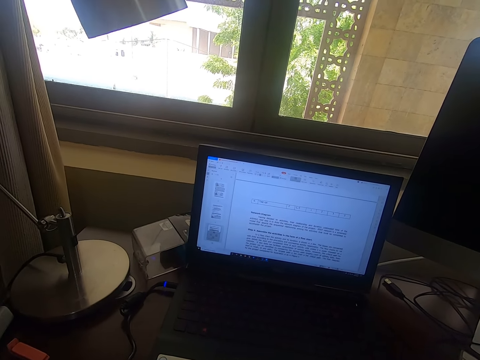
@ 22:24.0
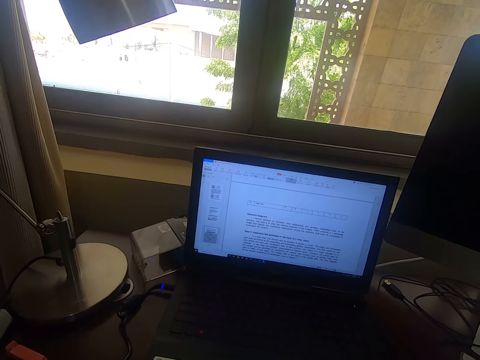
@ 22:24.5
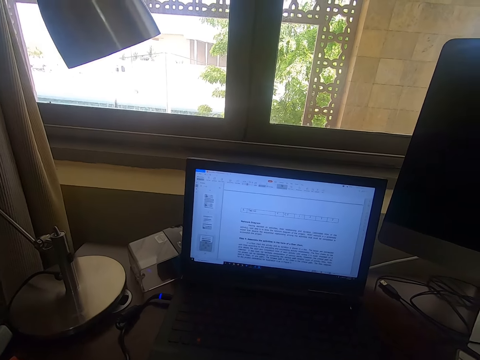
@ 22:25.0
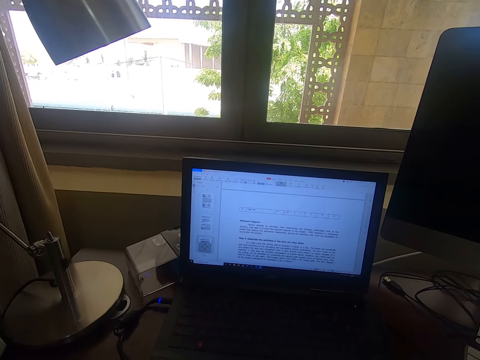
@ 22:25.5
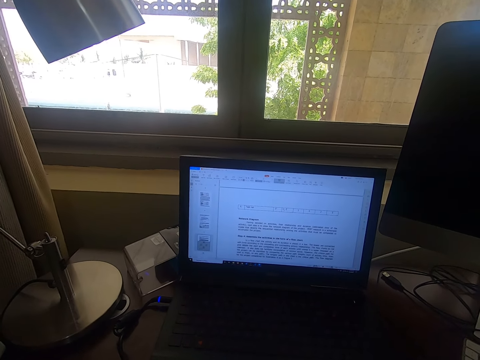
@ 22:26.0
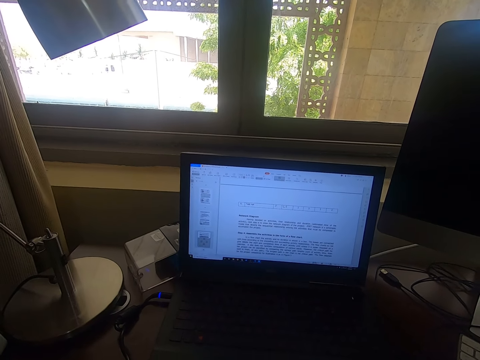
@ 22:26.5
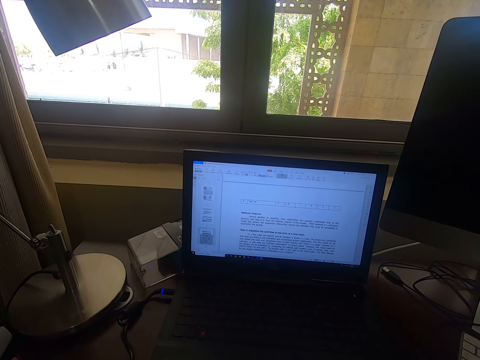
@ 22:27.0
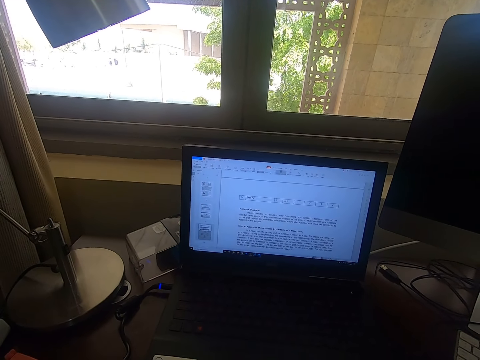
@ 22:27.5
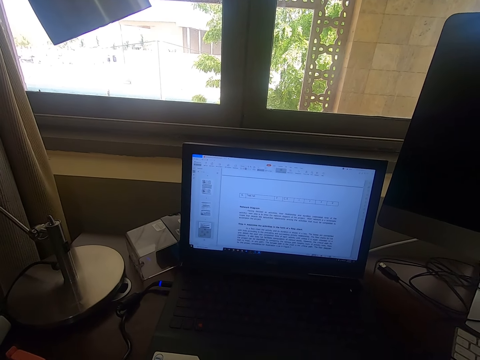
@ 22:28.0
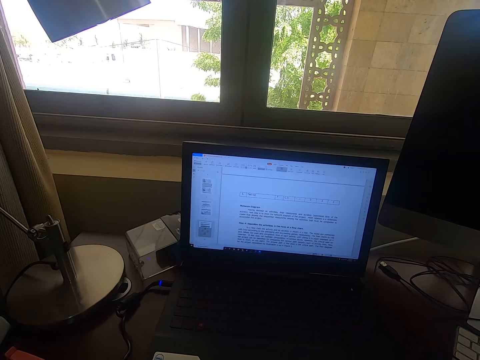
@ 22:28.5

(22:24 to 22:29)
The camera wearer looks around.

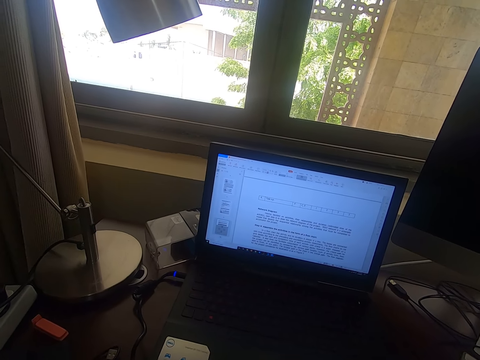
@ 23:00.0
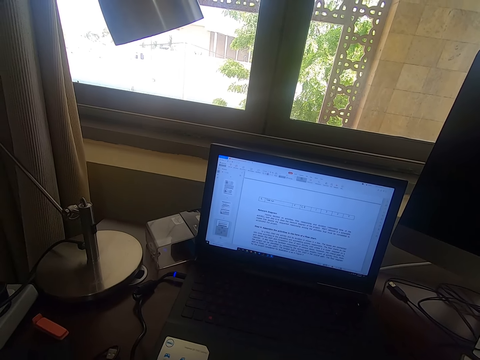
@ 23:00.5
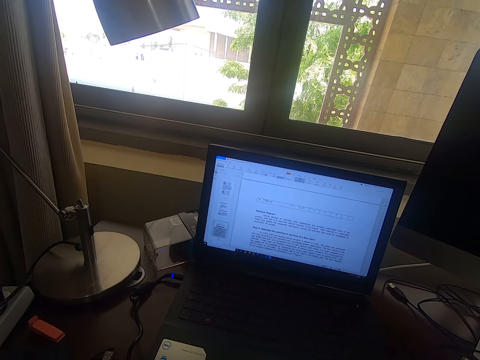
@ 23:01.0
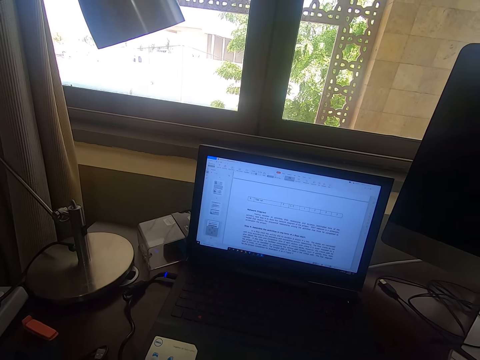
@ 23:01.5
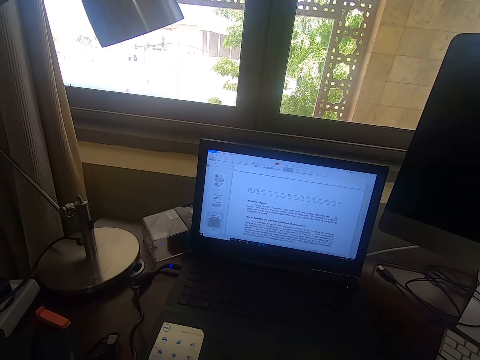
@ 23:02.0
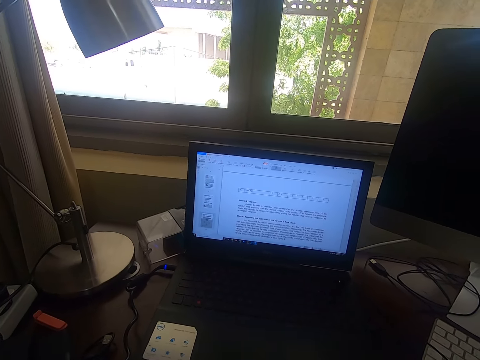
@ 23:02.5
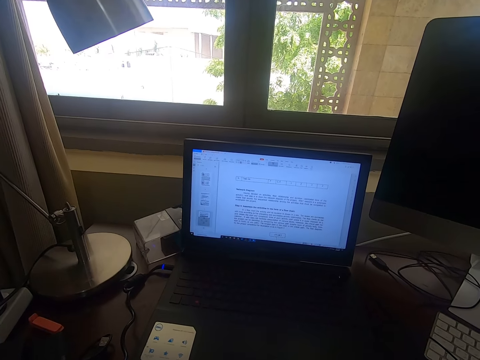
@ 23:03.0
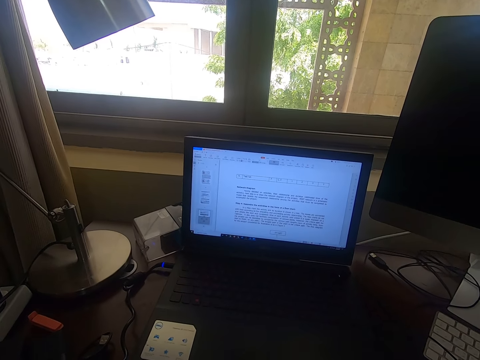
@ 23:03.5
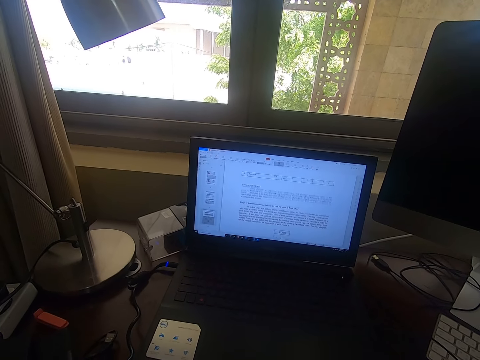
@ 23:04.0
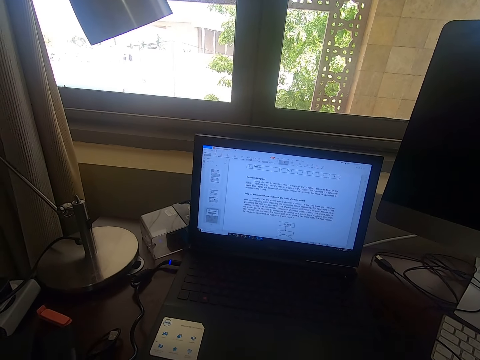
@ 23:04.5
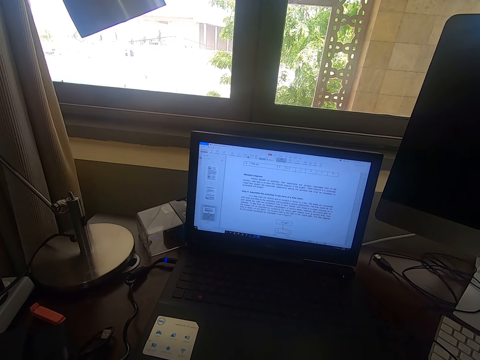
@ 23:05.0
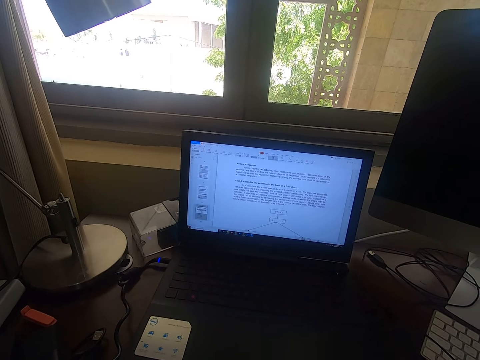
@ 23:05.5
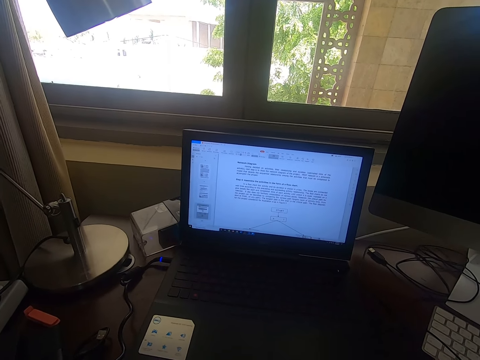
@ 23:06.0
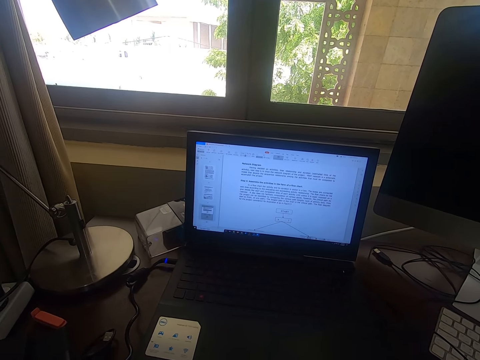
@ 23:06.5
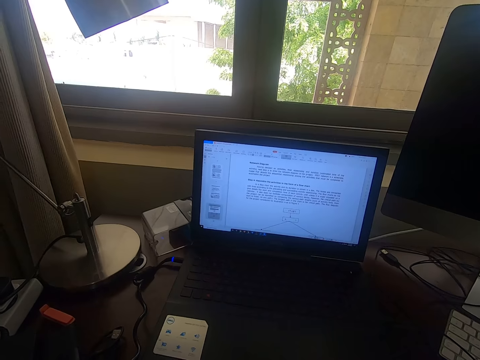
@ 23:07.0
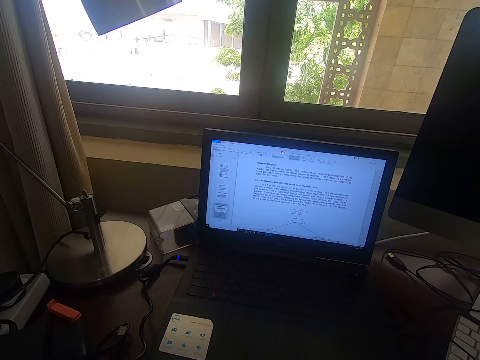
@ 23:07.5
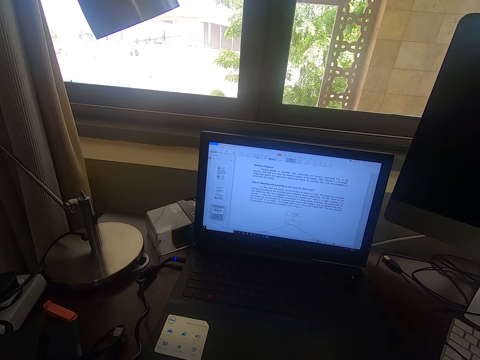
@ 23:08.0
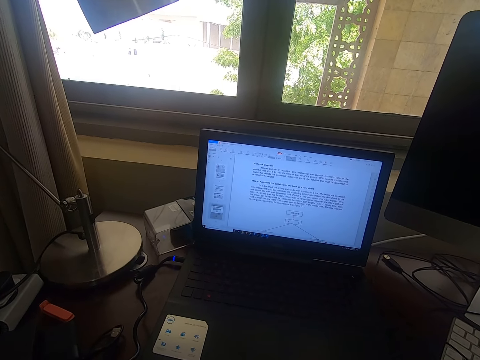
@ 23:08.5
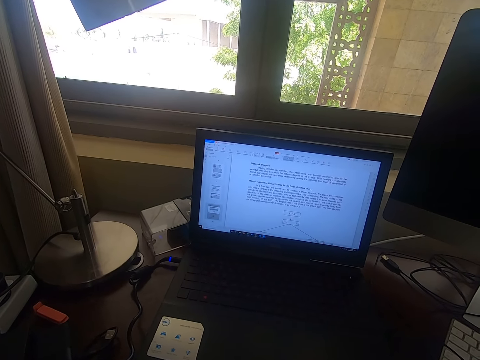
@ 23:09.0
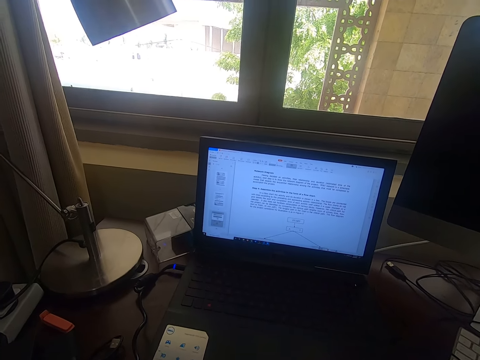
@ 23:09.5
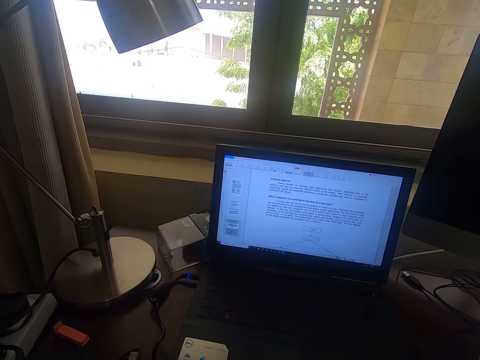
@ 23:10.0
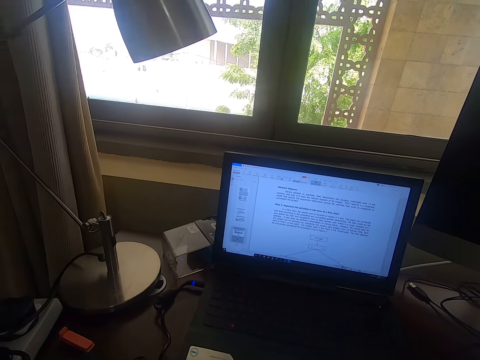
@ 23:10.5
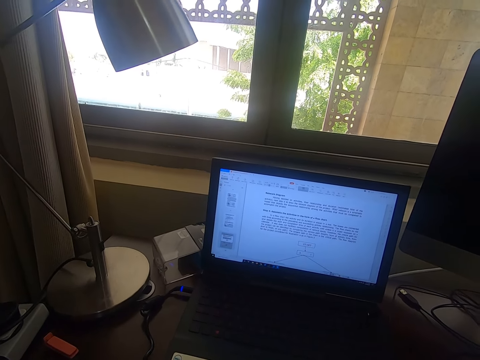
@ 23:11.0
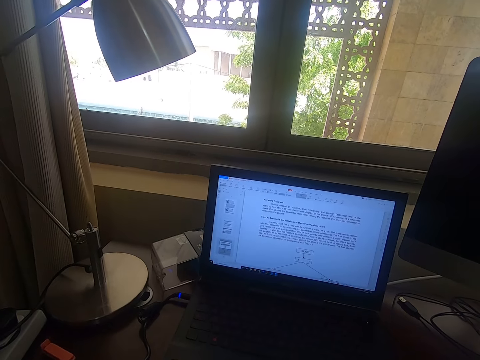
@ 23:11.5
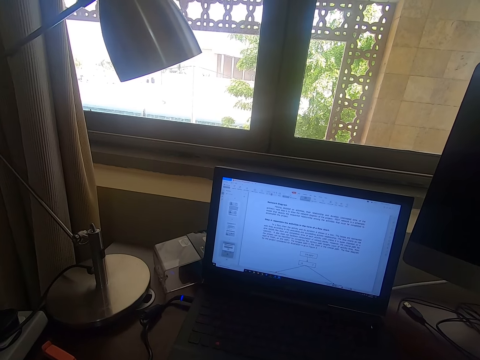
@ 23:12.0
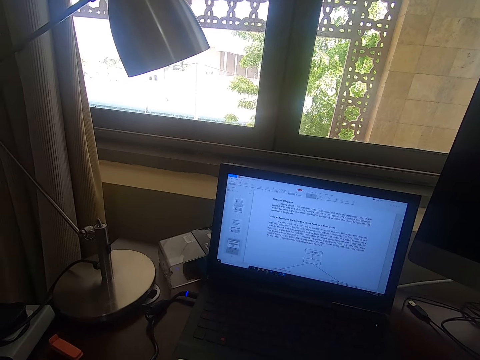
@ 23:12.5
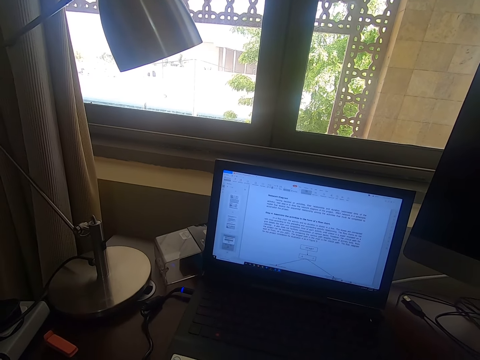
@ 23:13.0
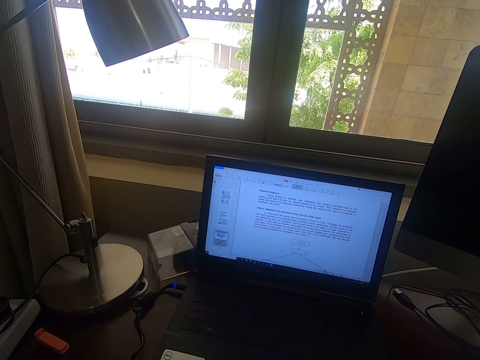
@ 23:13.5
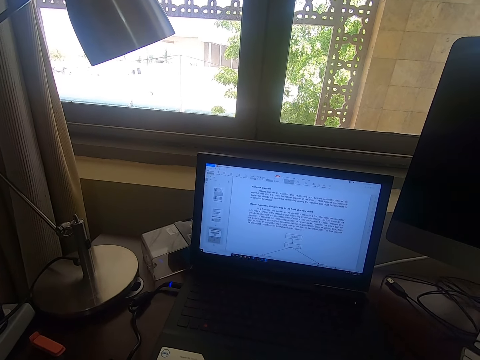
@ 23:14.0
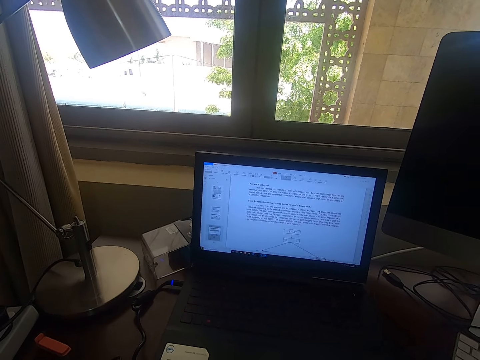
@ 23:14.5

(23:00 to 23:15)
The camera wearer scrolls the mouse on a laptop. They look around.

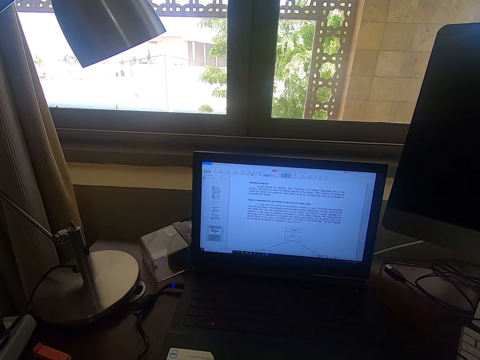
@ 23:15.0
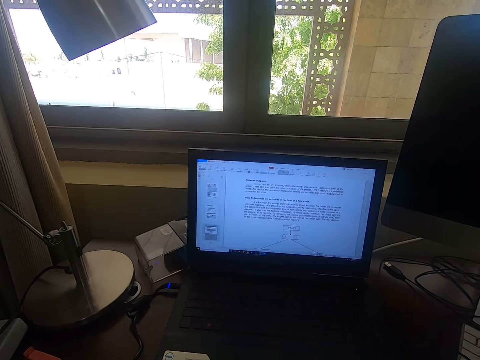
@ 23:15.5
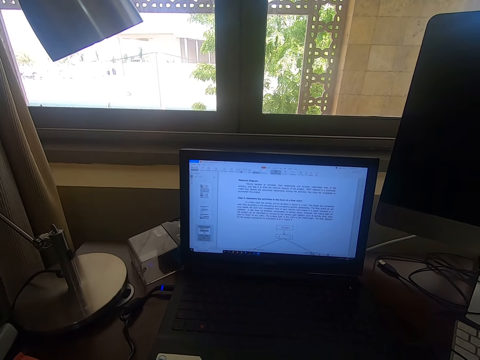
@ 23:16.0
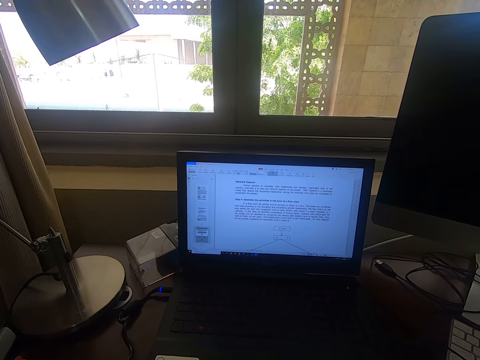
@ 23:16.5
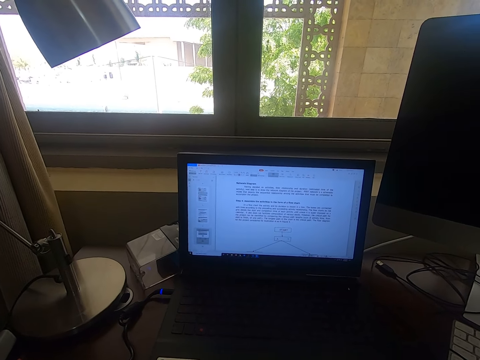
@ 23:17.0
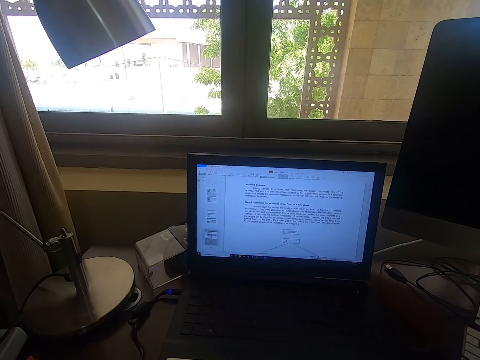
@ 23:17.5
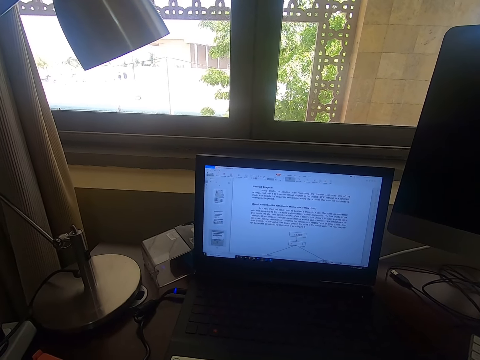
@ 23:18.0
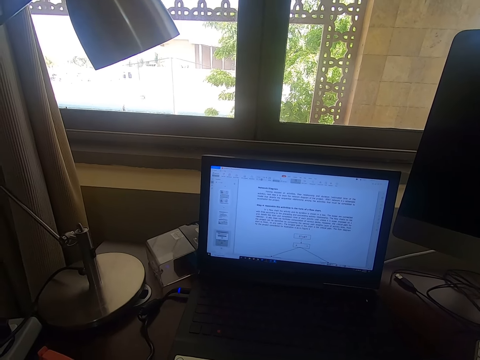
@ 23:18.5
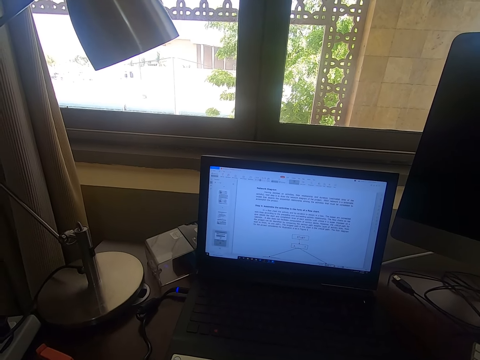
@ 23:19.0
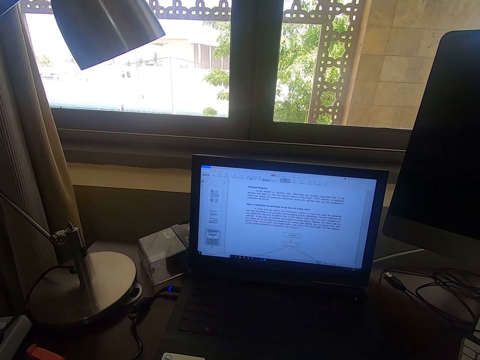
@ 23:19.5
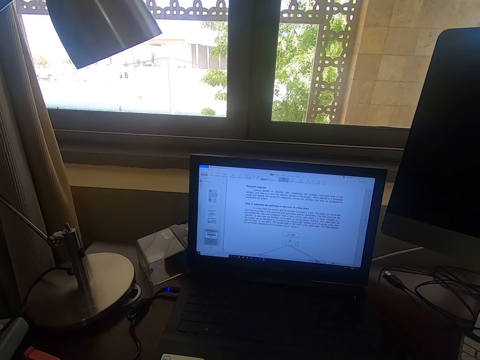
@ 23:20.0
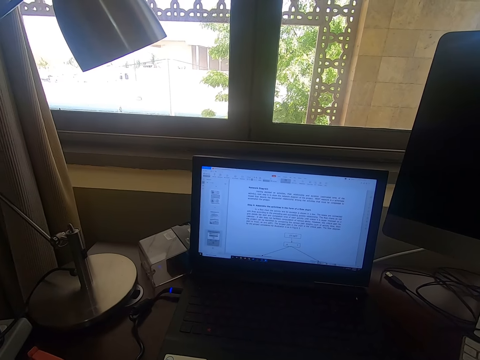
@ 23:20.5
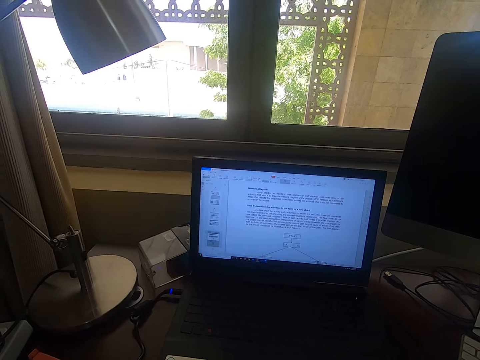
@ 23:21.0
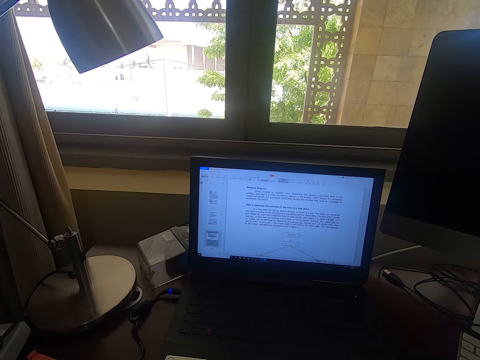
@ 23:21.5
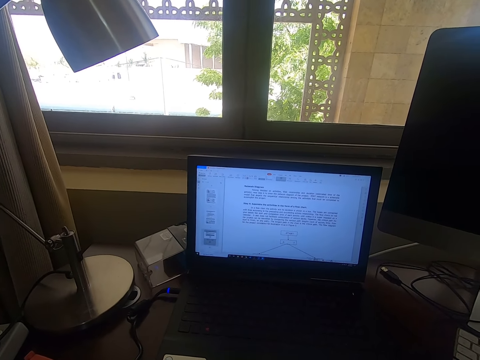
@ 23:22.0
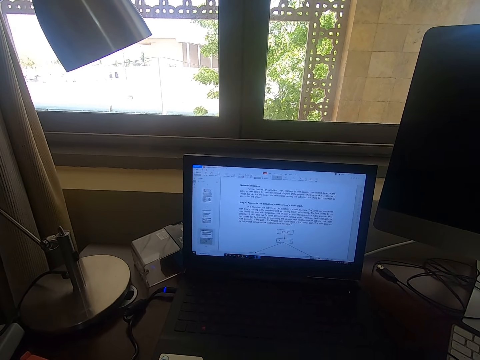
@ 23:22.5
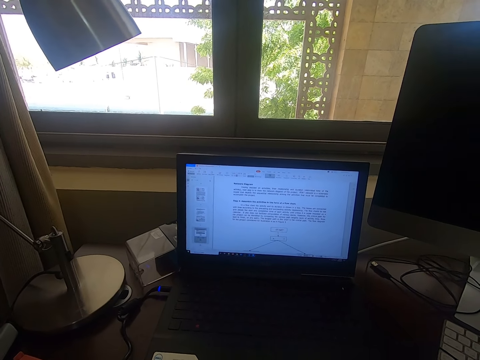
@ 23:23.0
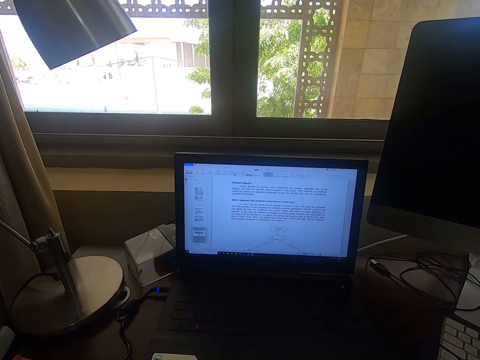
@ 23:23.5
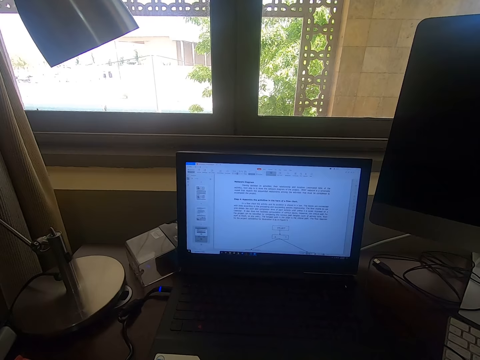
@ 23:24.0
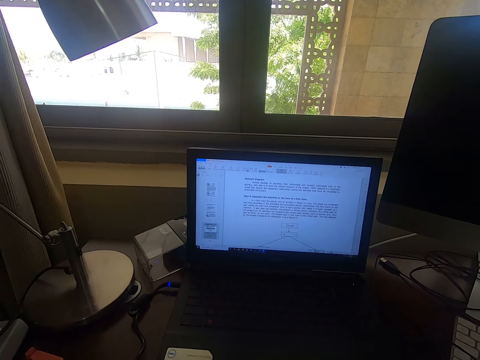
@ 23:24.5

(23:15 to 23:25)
The camera wearer swings on a chair.
